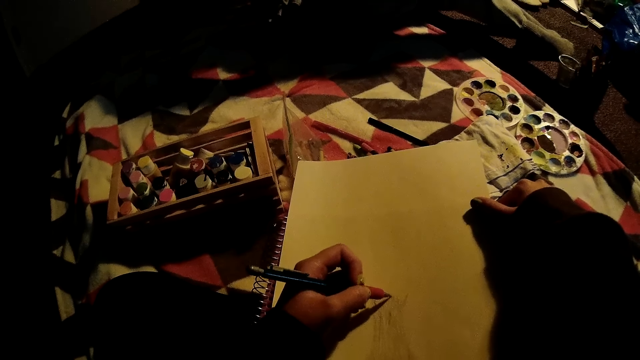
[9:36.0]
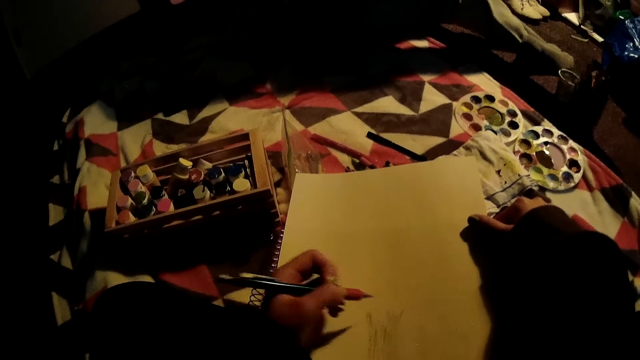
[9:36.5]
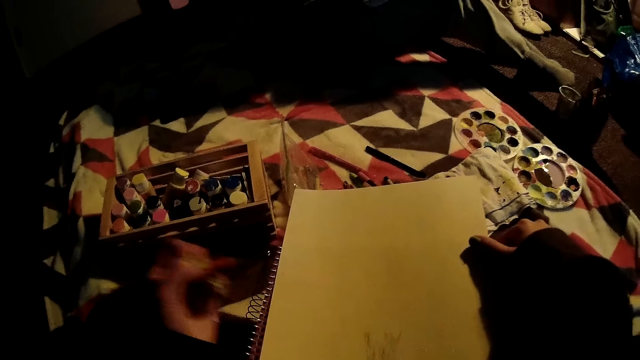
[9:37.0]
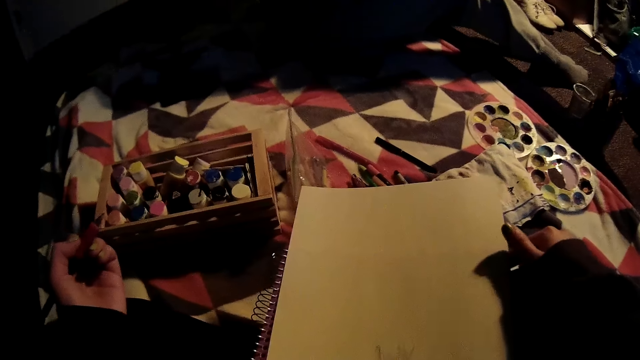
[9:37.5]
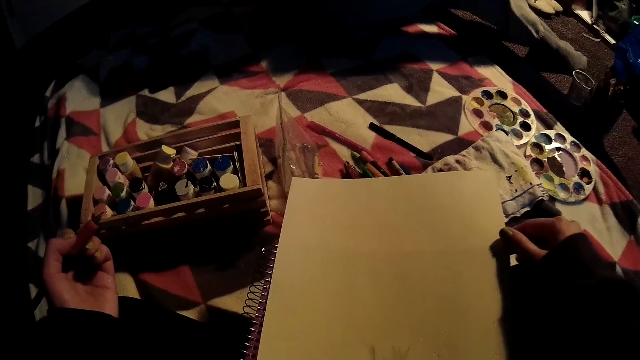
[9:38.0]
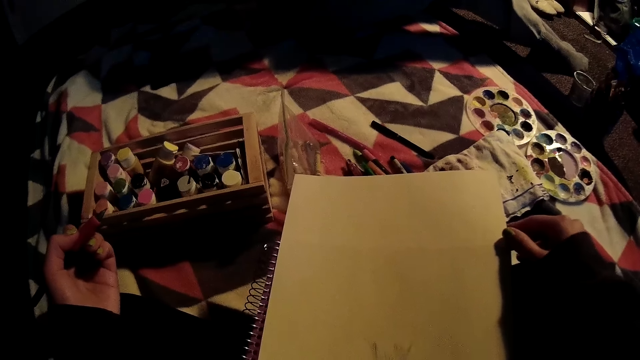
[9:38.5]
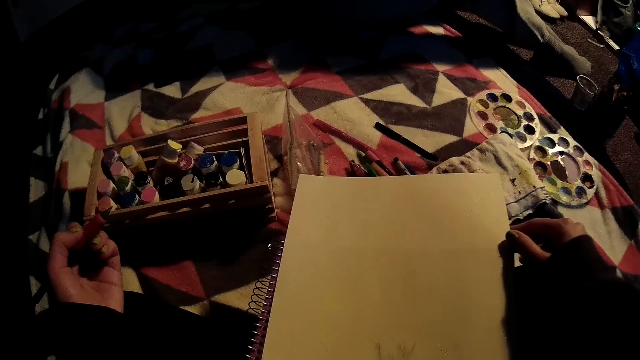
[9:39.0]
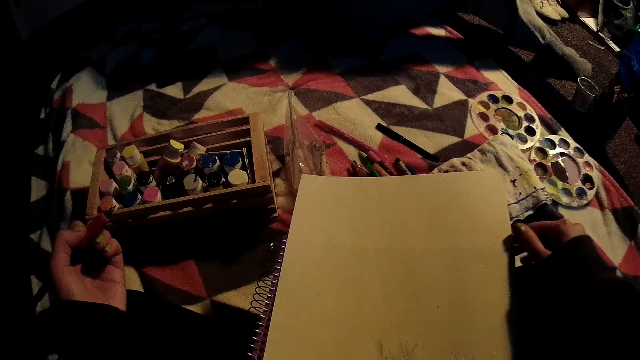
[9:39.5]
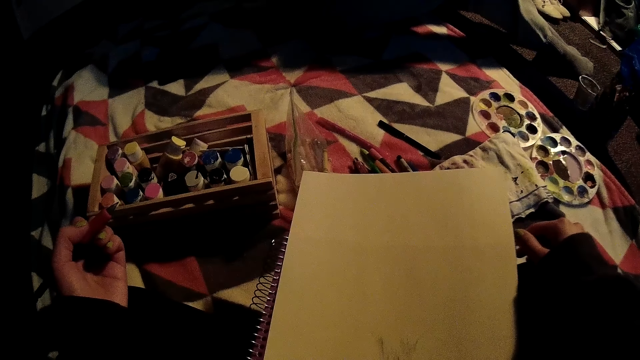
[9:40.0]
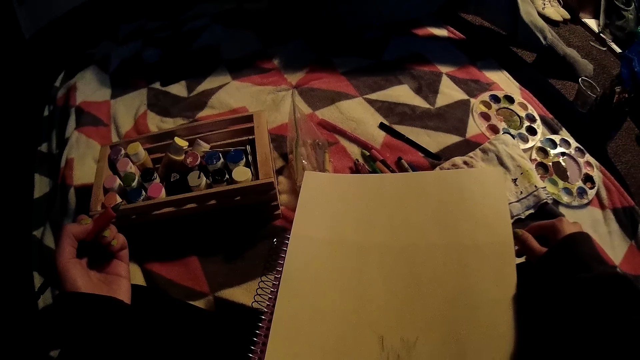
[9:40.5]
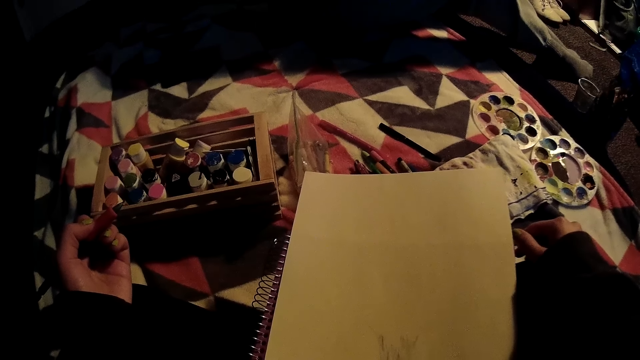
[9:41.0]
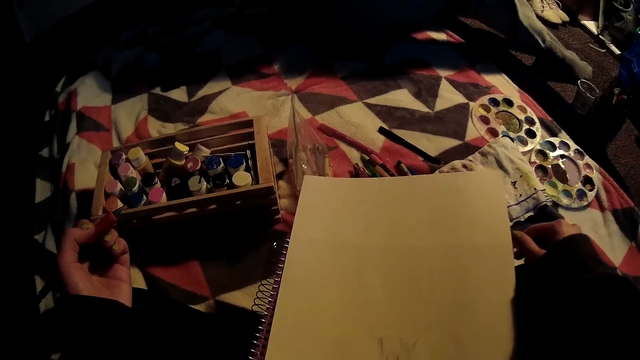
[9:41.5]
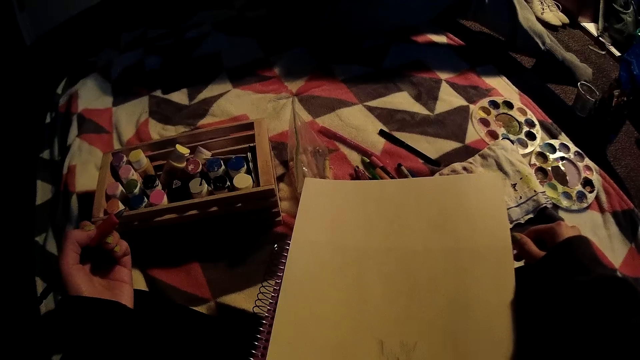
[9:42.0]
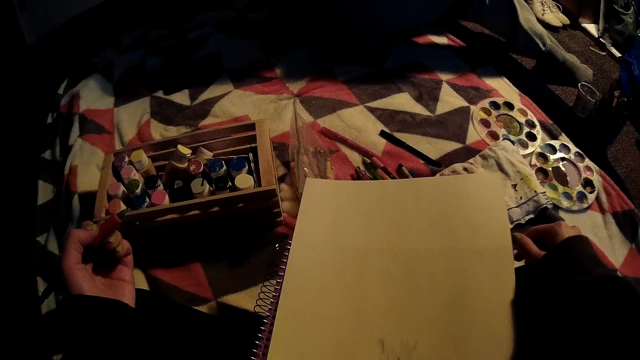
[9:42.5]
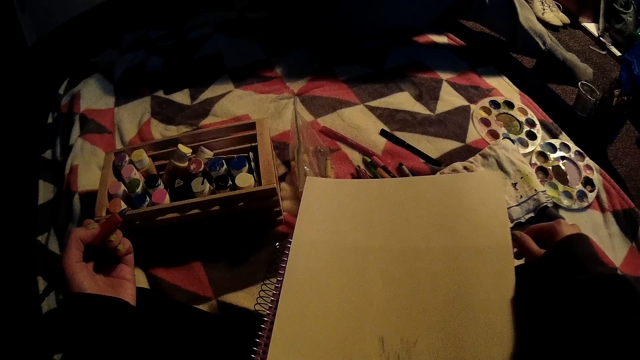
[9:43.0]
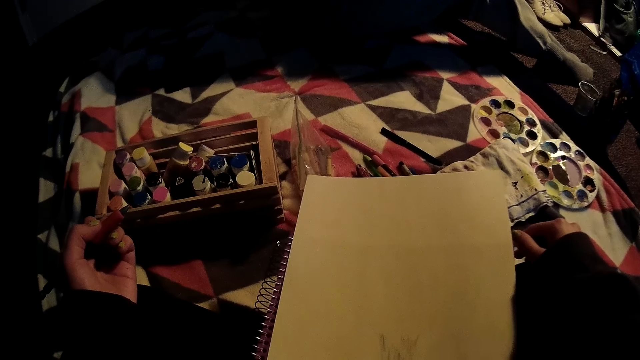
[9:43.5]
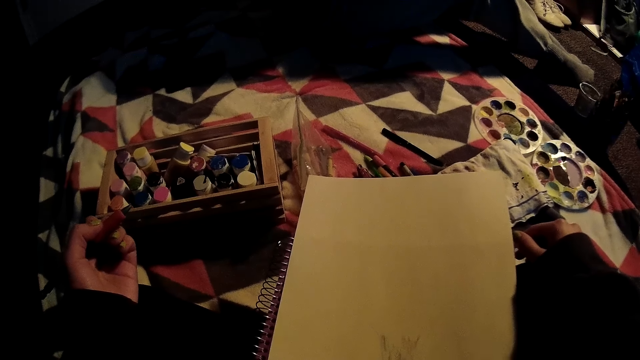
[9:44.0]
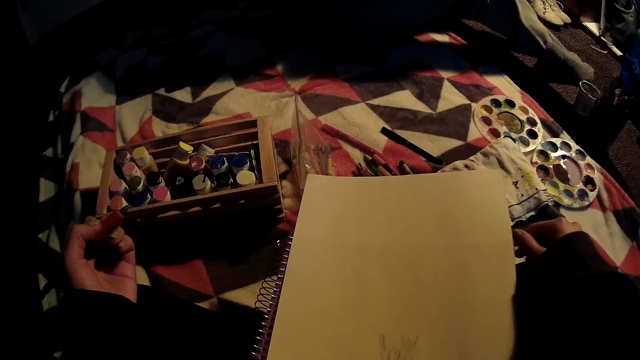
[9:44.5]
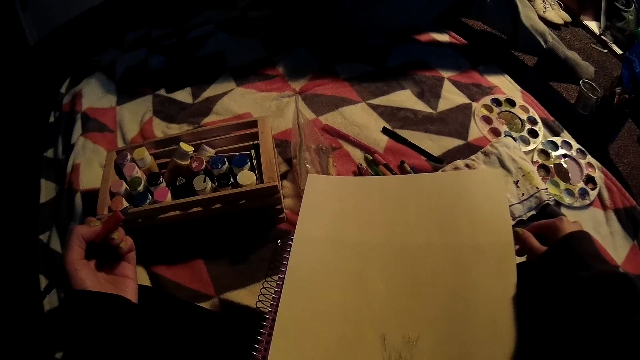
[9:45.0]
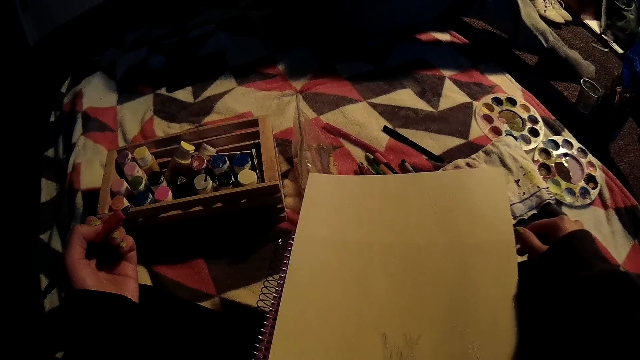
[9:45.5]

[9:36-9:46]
The camera wearer stops drawing. They look.

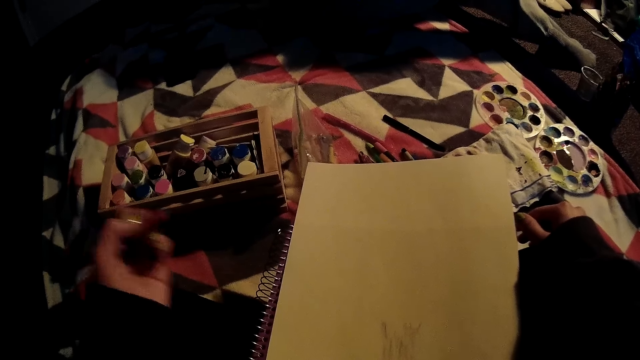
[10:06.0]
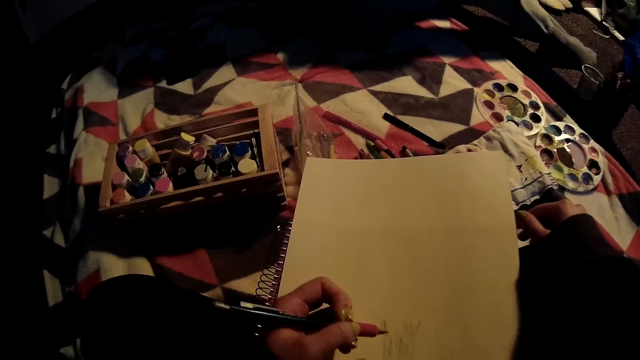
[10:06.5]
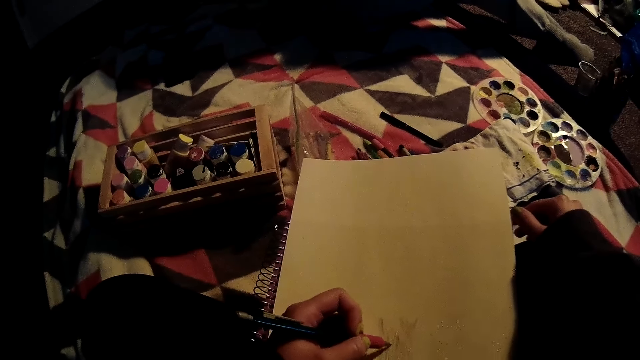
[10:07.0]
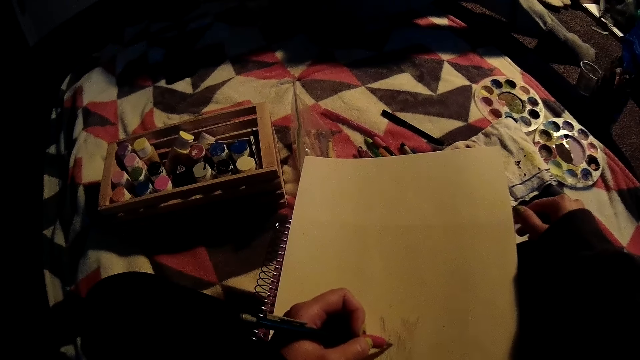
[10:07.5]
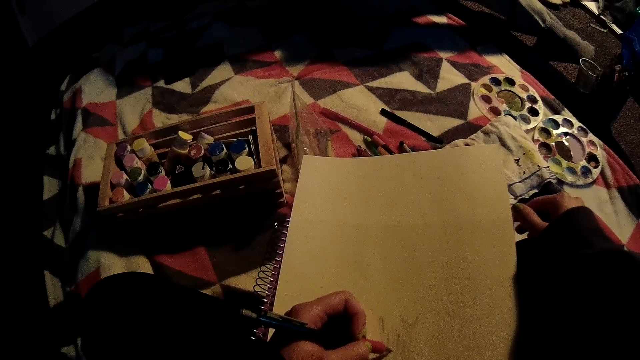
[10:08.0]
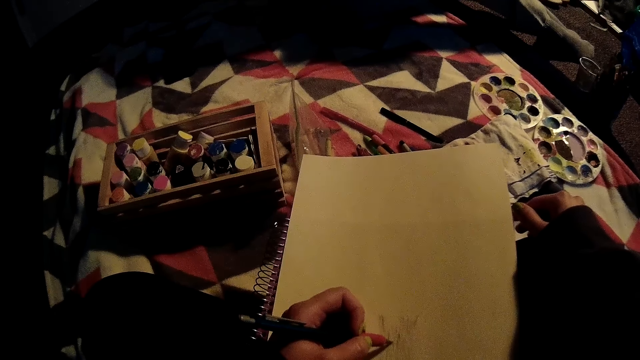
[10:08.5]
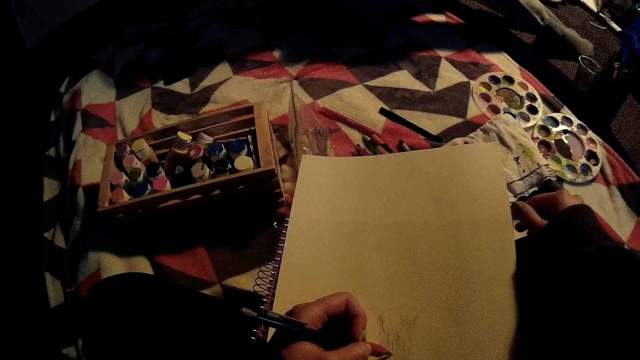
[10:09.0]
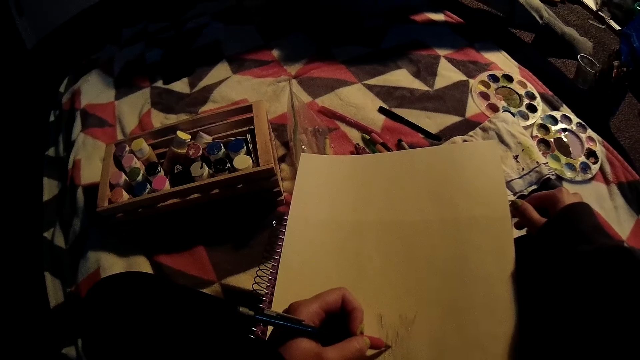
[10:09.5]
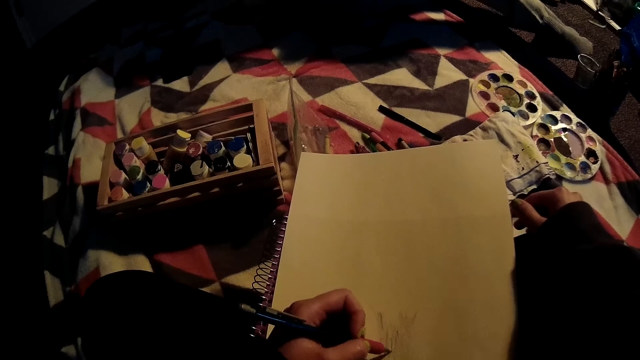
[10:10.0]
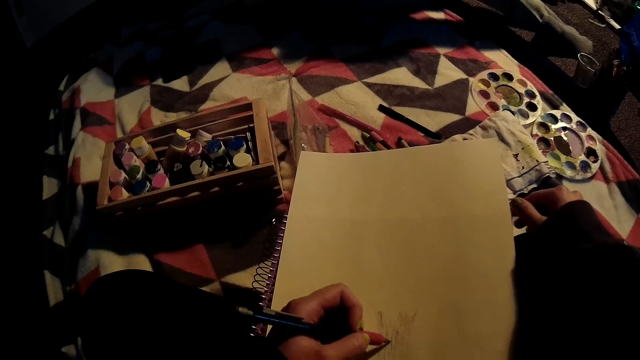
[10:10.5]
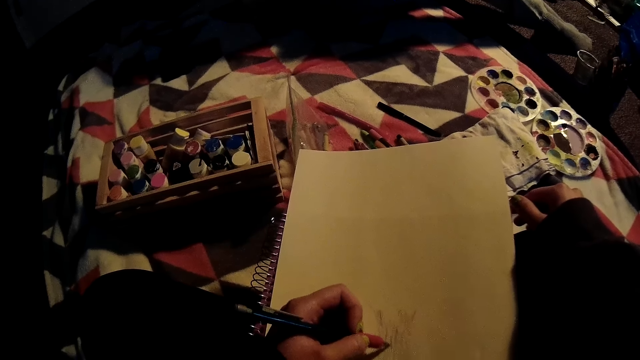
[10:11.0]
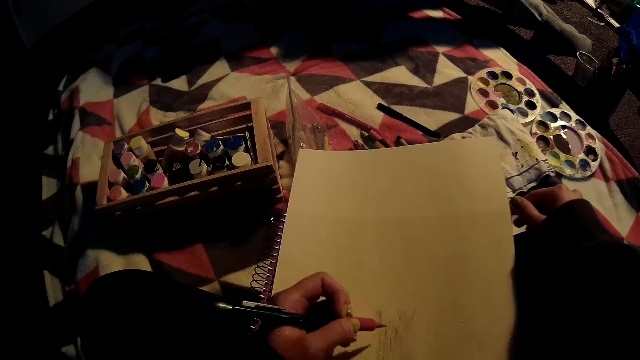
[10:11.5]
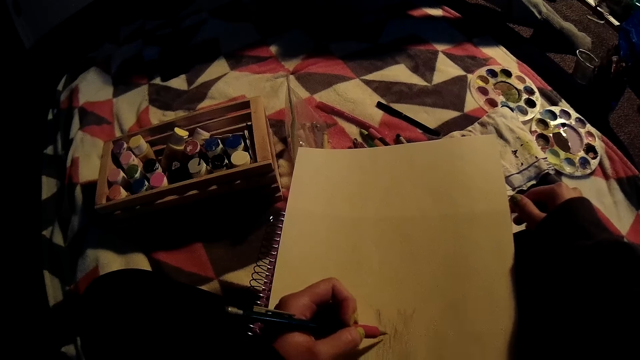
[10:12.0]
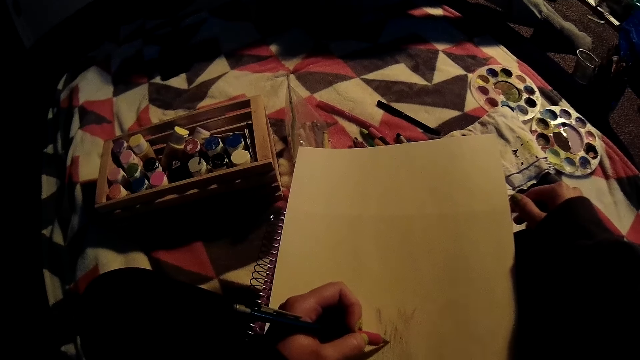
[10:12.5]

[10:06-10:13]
The camera wearer paints on the book with the marker in her left hand.

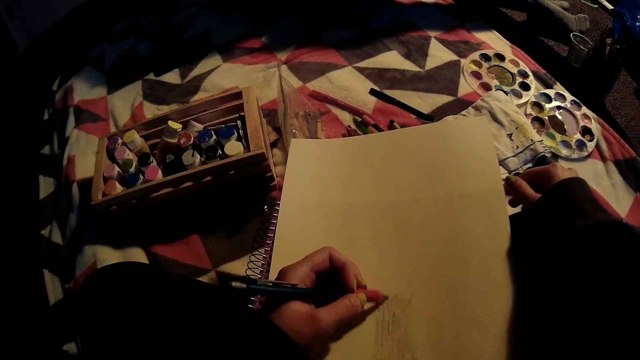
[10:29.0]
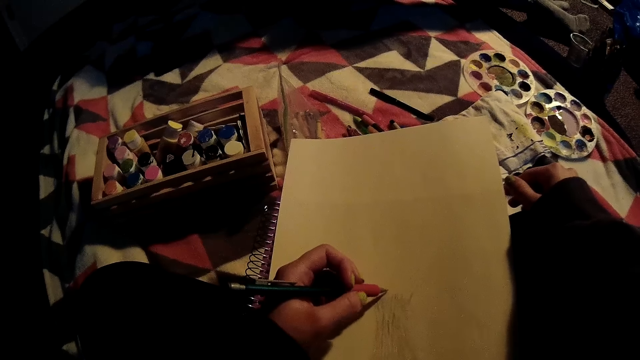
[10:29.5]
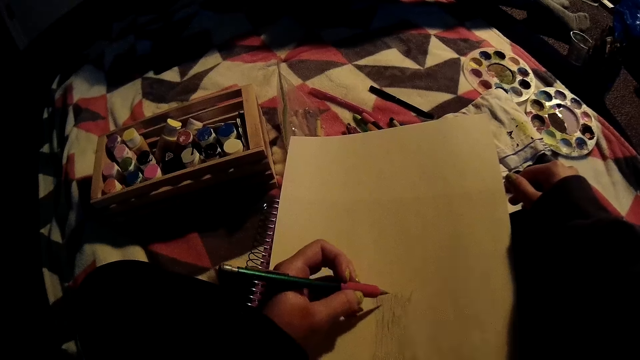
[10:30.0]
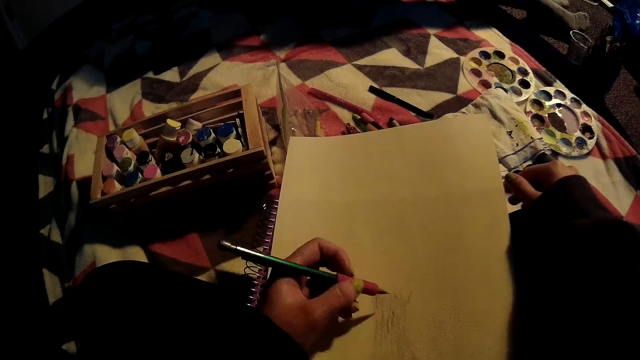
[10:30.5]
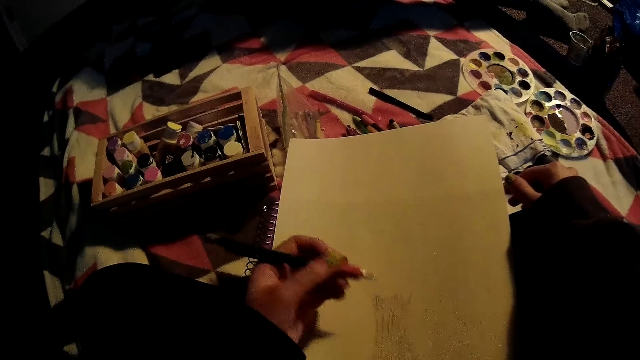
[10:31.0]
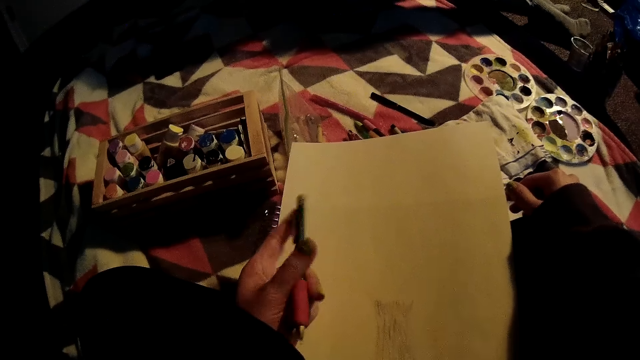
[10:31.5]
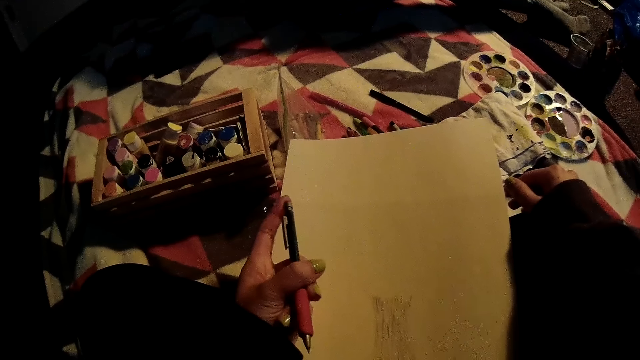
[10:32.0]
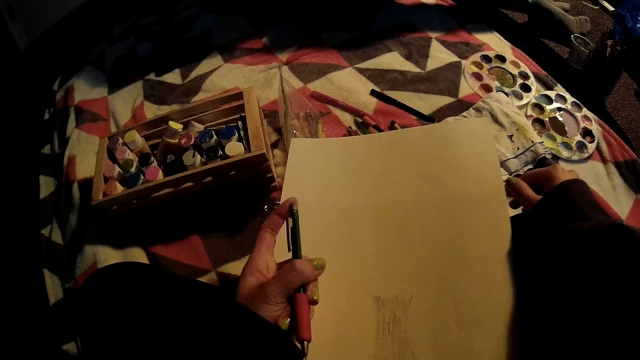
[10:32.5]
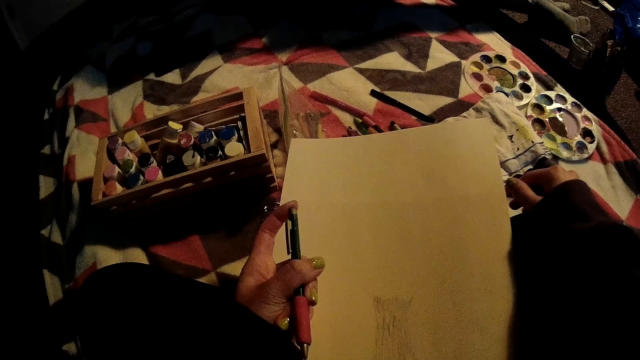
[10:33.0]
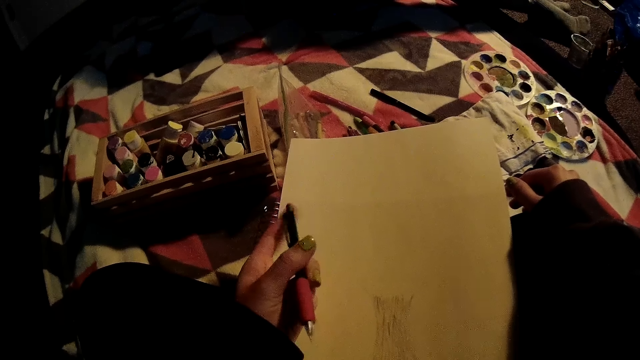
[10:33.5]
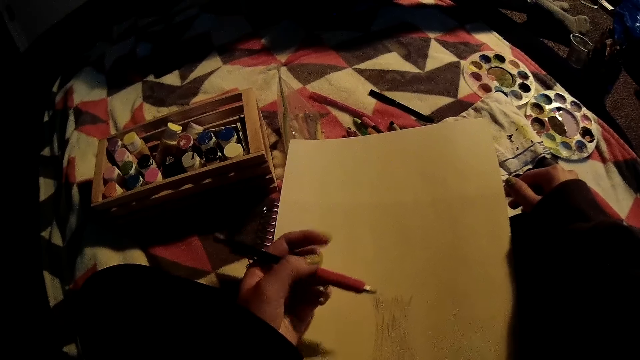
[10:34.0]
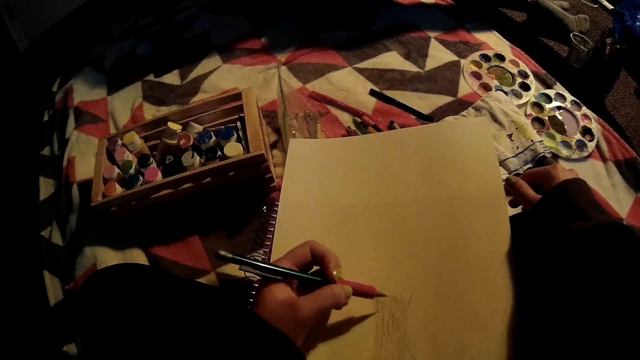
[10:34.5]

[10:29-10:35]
The camera wearer stops drawing. She touches the tip of the marker with her left hand. She presses the pen.
